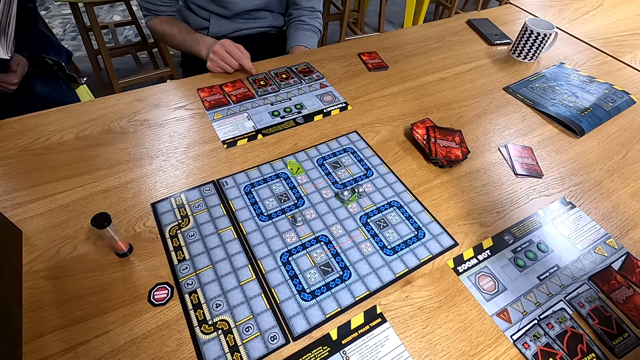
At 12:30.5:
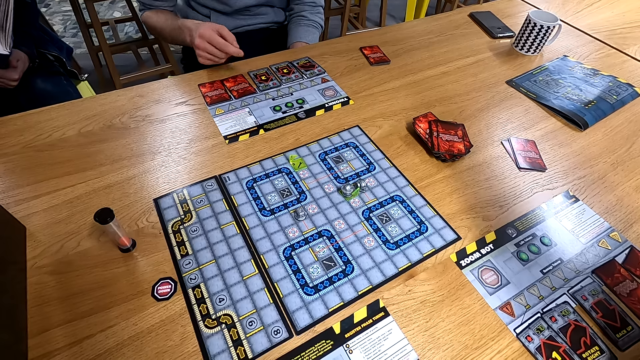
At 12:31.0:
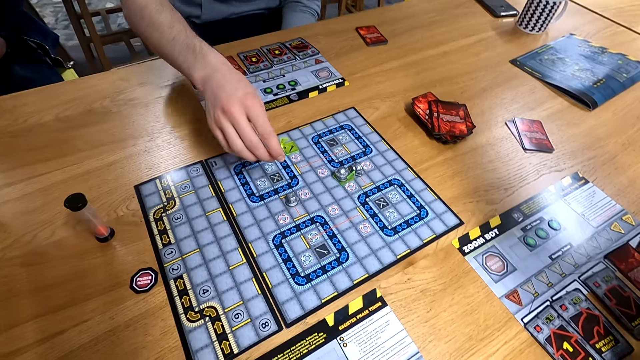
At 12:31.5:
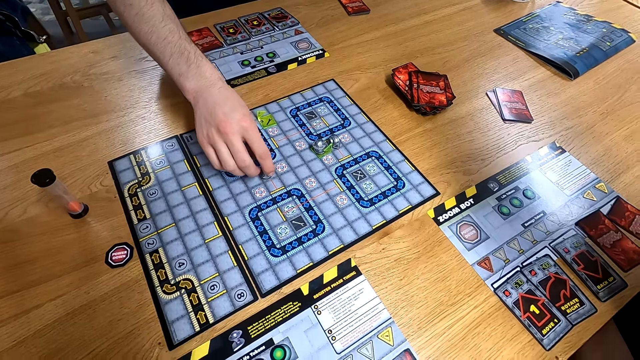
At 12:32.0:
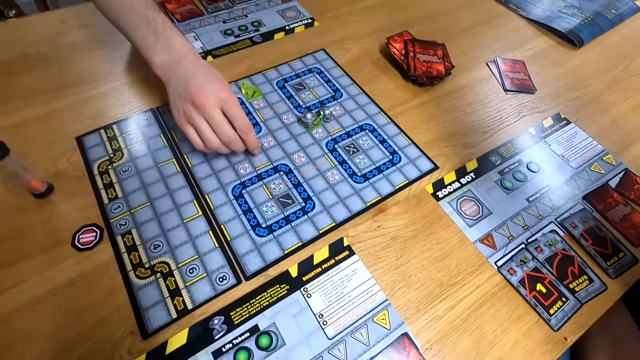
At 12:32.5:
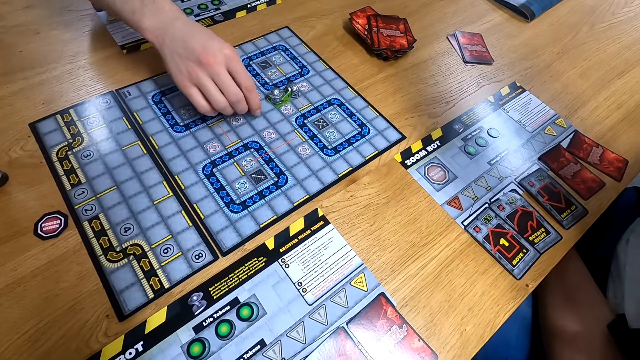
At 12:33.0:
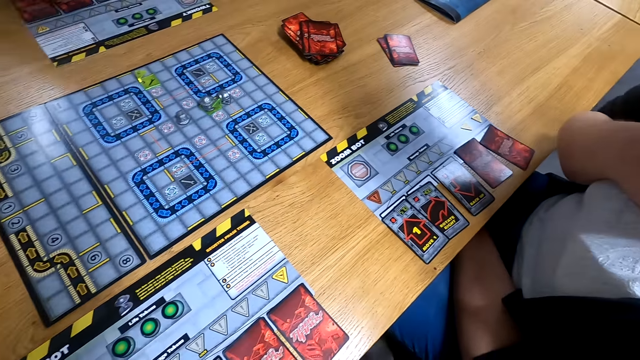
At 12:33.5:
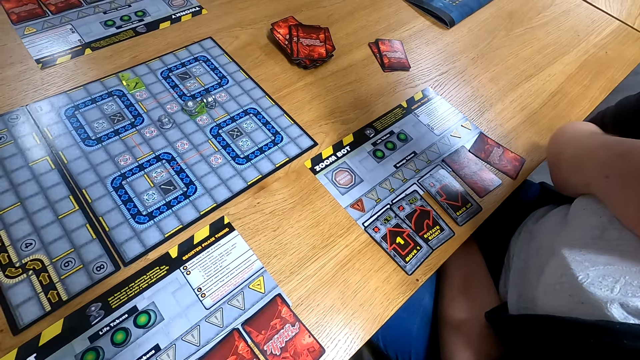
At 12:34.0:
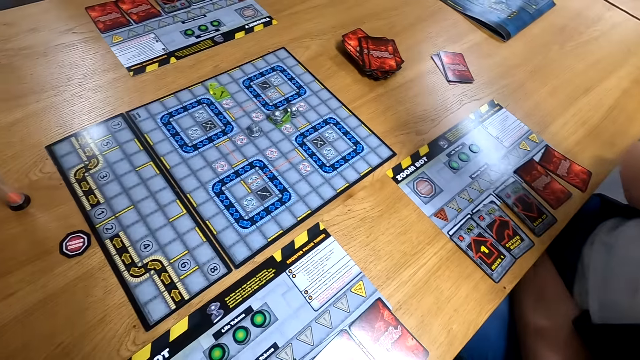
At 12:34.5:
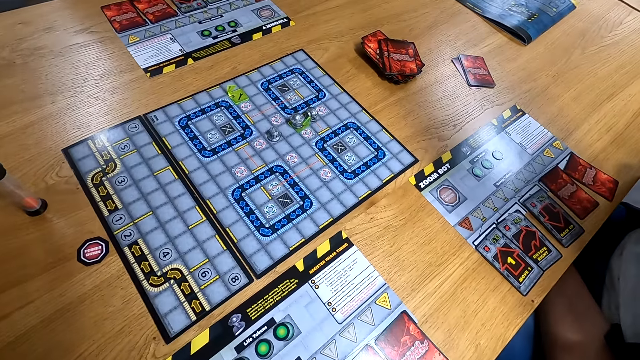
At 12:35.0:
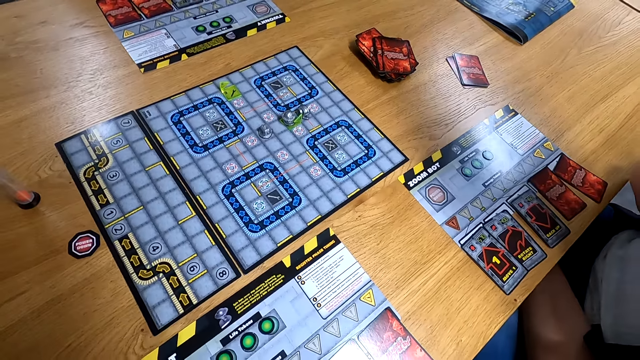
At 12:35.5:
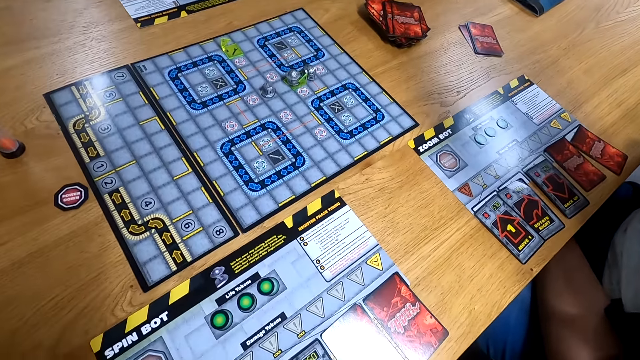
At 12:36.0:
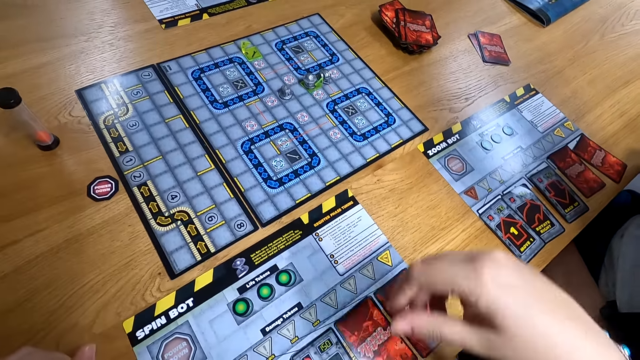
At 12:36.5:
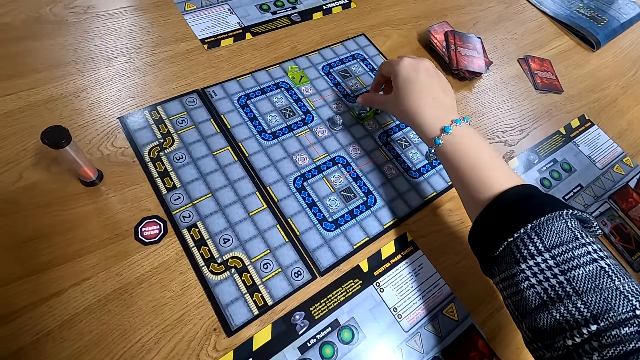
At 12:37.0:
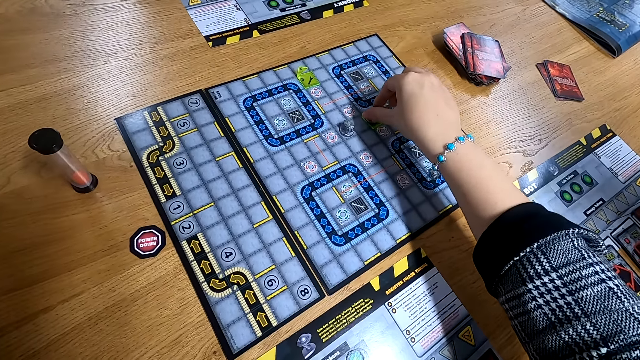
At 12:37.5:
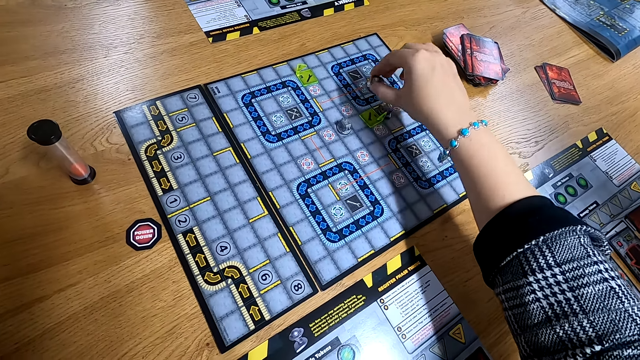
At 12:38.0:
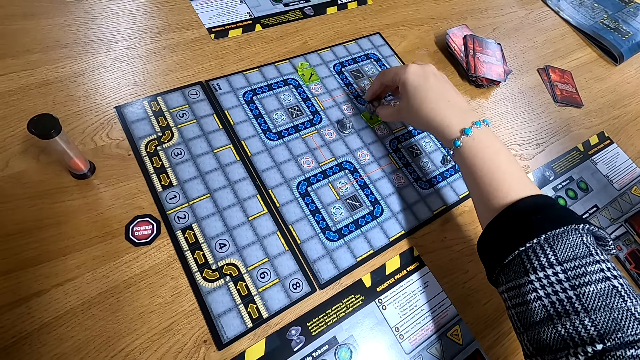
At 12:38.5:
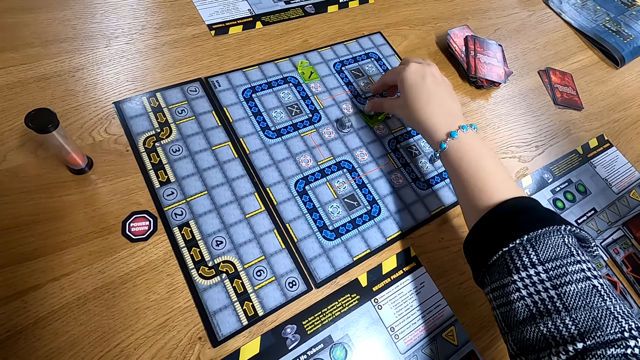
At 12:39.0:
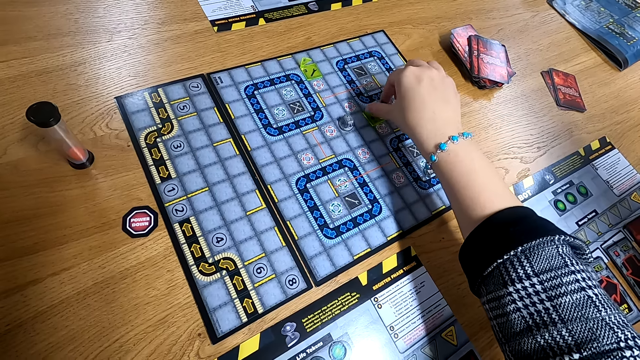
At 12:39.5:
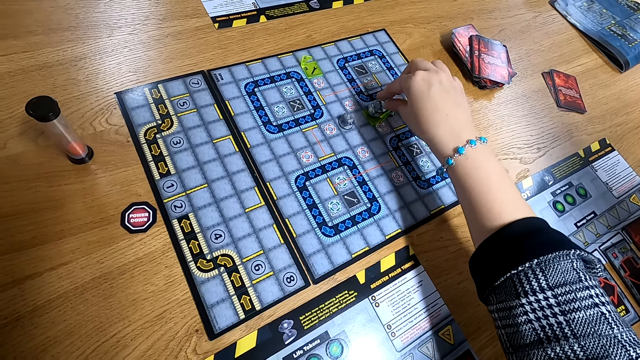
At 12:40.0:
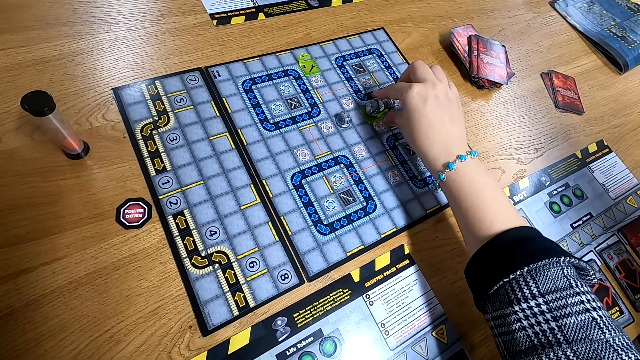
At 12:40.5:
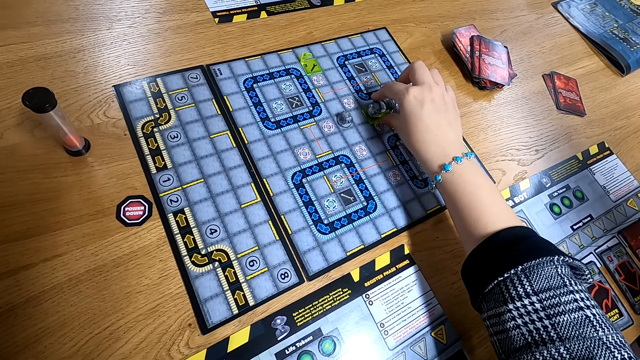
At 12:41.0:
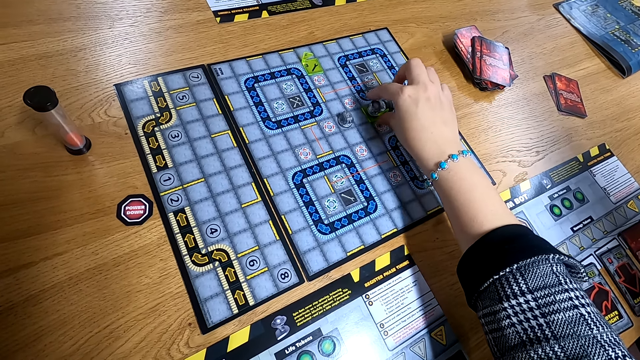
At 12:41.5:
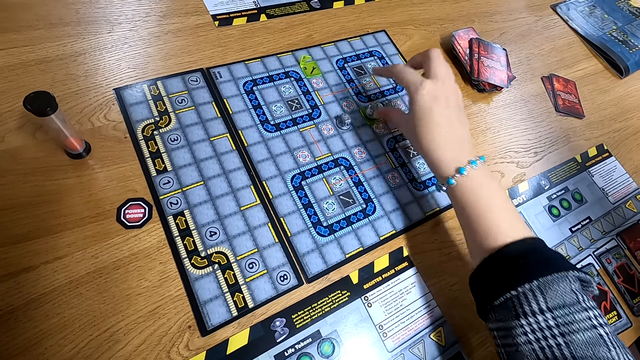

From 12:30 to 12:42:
A man touches the game card on the table with his right hand. The man moves the game piece on the board game with his right hand. A woman and the man play Robo Rally. The camera wearer picks the game piece from the board game with her right hand. She drops the game piece in her right hand on the board game. She picks the game piece from the board game with her right hand. She drops the game piece in her right hand on the board game. She touches the game piece on the board game with her right hand.

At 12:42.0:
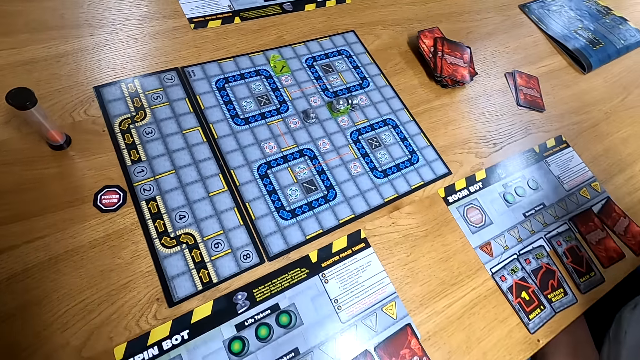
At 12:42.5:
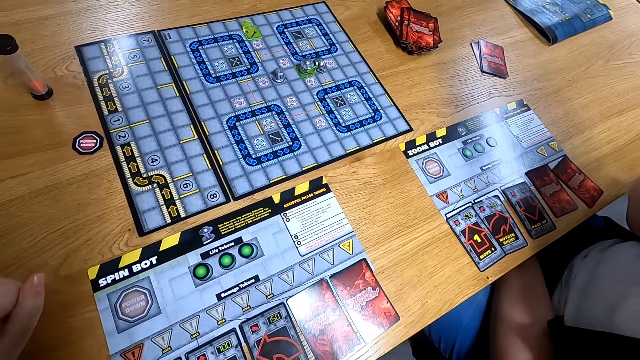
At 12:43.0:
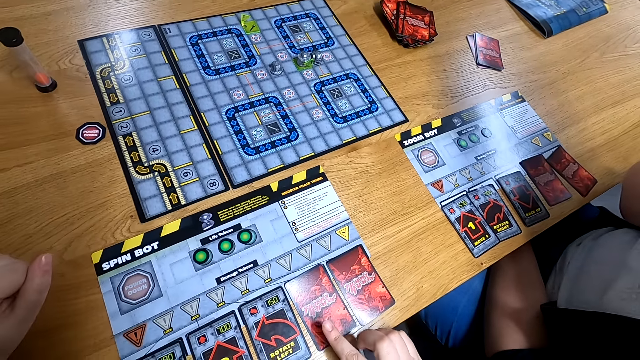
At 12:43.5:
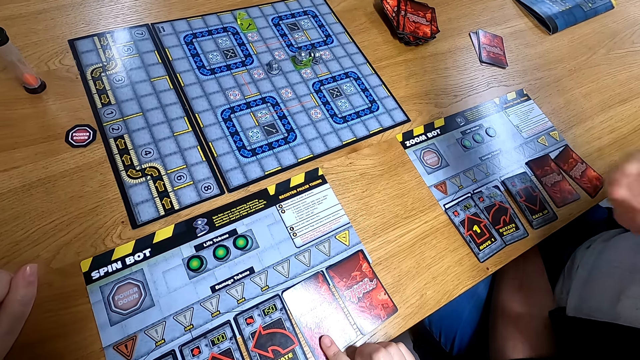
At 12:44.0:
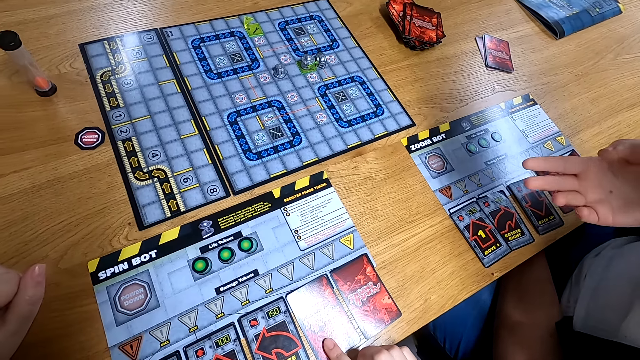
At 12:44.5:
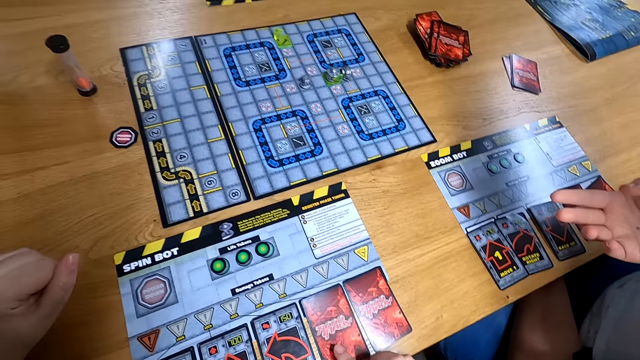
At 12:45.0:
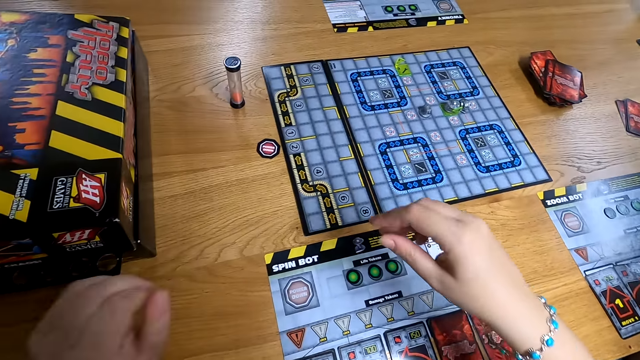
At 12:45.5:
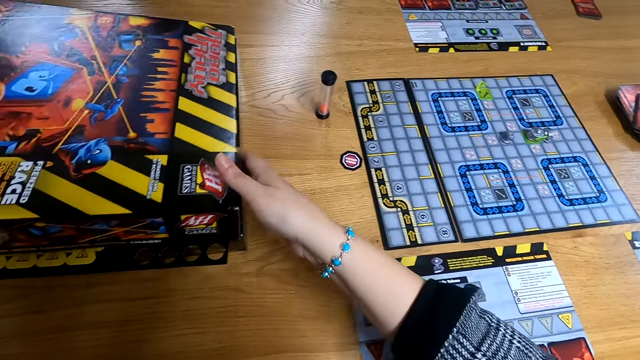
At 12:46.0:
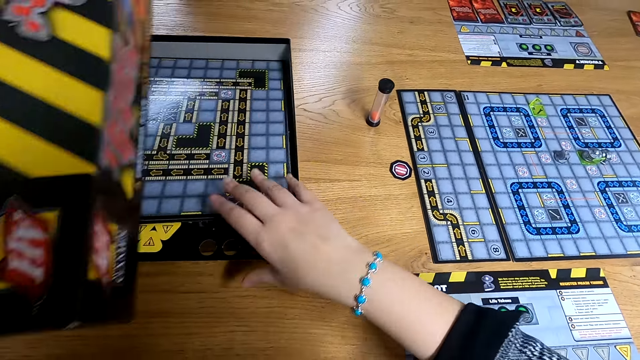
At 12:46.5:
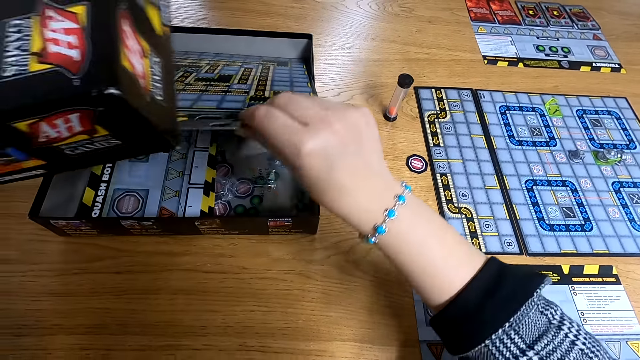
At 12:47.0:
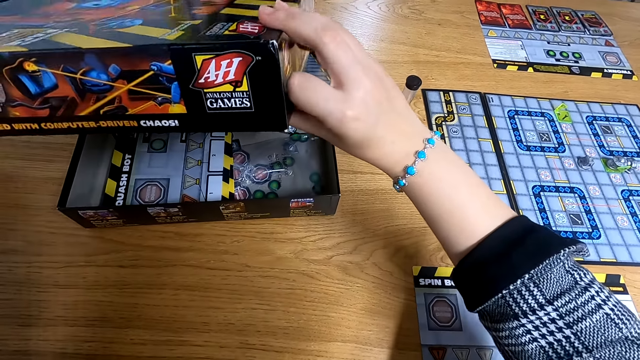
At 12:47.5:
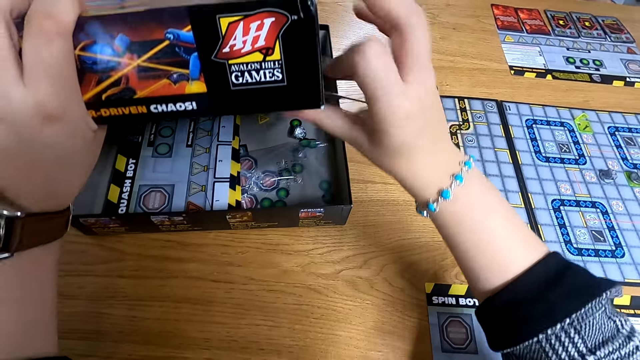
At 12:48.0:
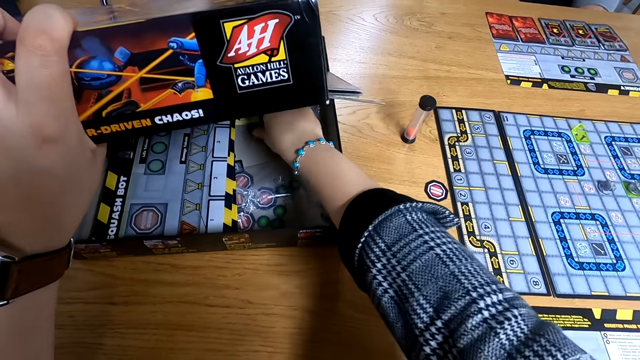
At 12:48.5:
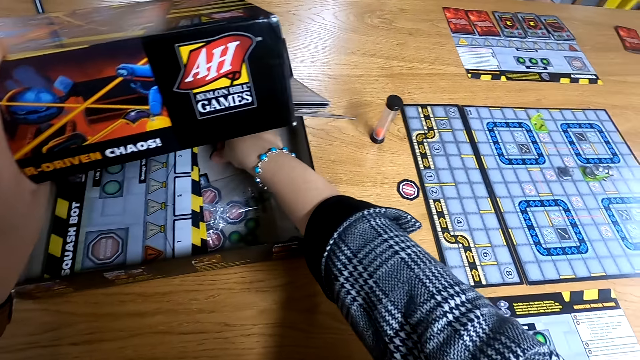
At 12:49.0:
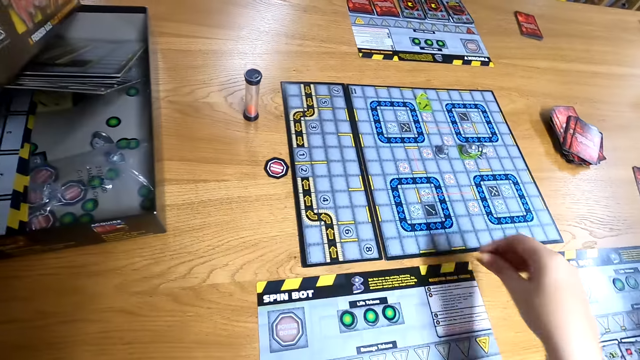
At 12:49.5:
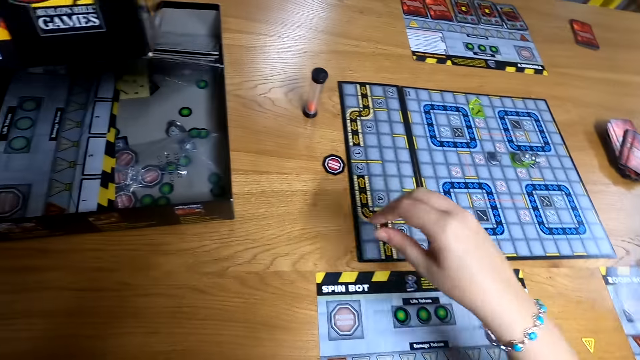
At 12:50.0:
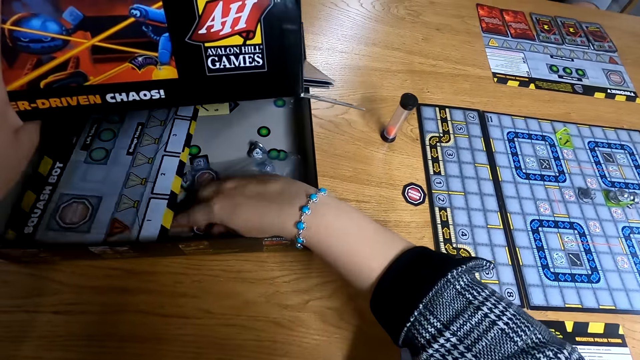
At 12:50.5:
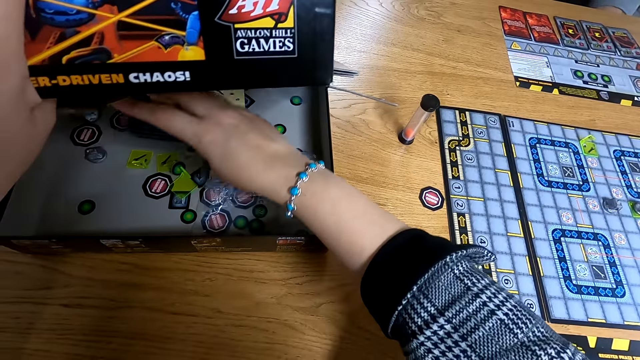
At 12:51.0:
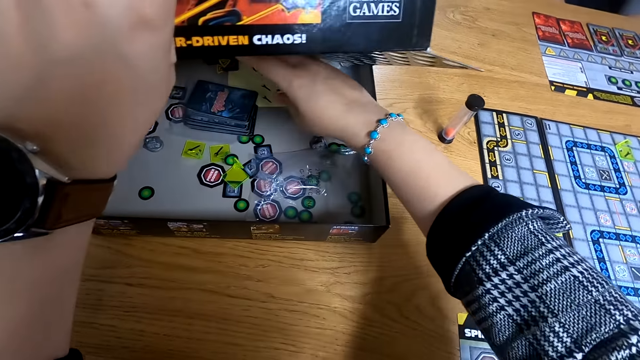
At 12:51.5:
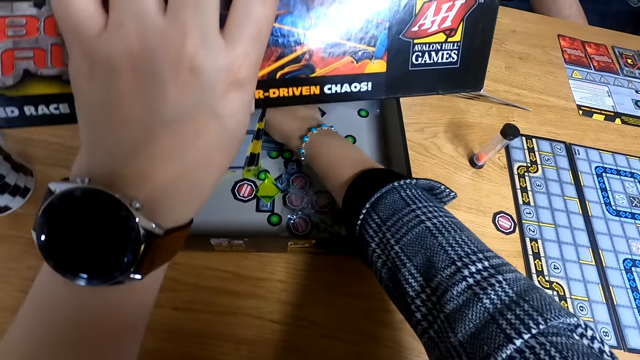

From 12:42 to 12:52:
The camera wearer touches the game card with her right hand. A woman gestures with her right hand. The camera wearer opens a box. She lifts the game box cover with her hands. She lifts a game board with her right hand. She passes the game box cover from her left hand to her right hand. She holds the game box cover with her left hand. She picks a game token from the box with her right hand. She drops the game token on the table with her right hand. The woman picks the game token from the table with her right hand. The camera wearer lifts a game board in the game box with her right hand.
